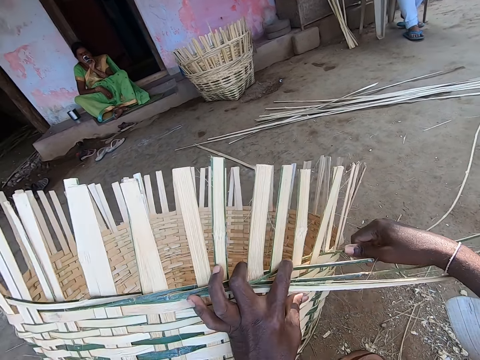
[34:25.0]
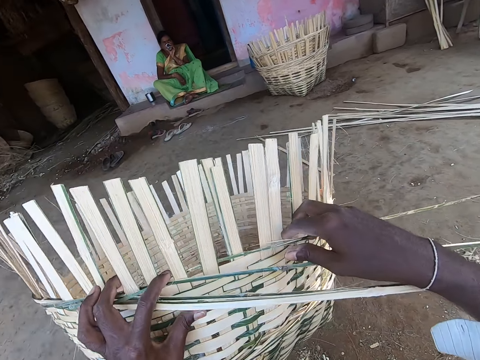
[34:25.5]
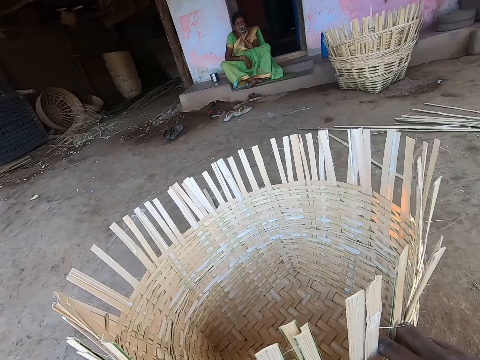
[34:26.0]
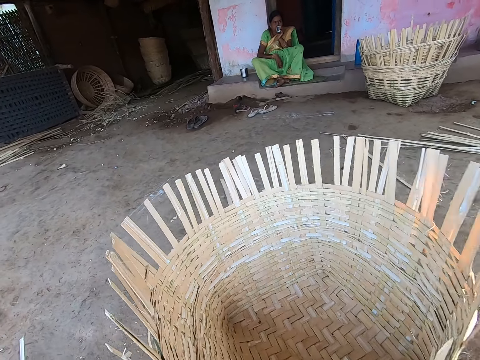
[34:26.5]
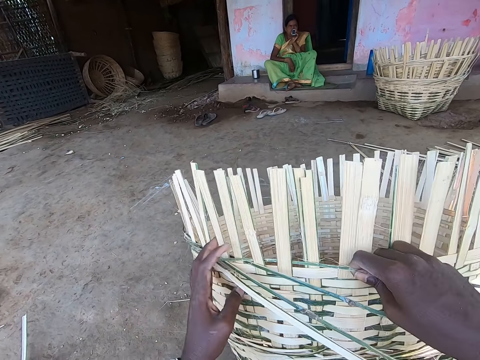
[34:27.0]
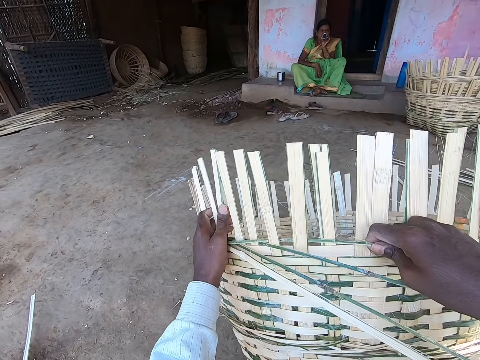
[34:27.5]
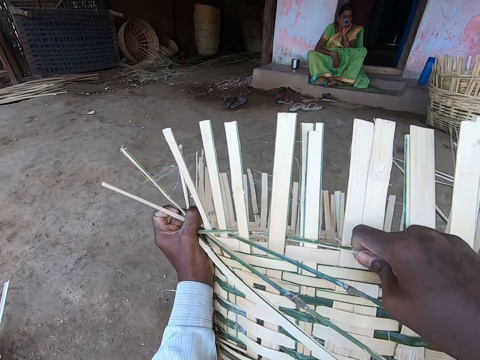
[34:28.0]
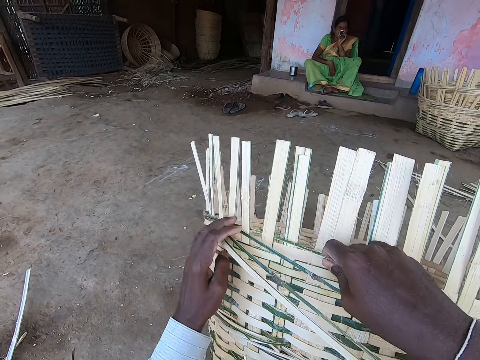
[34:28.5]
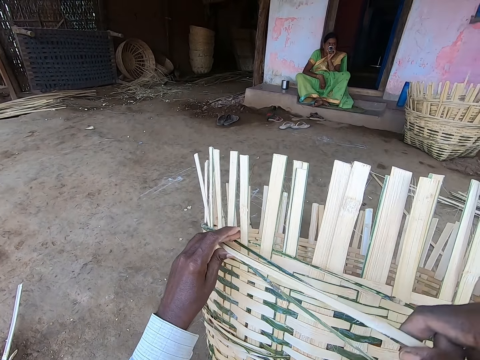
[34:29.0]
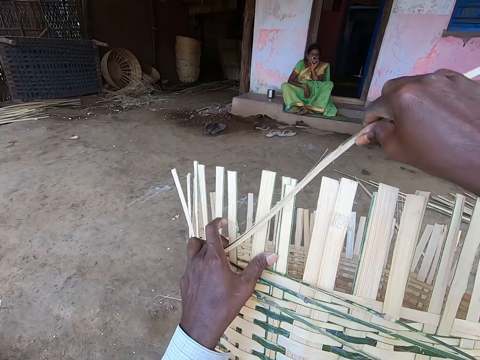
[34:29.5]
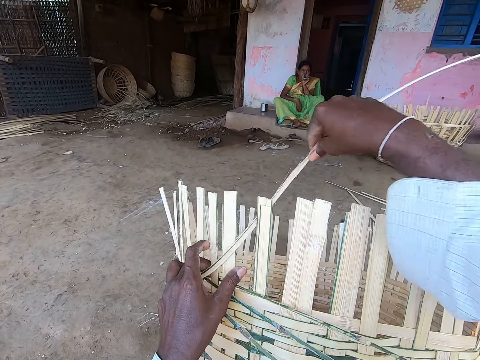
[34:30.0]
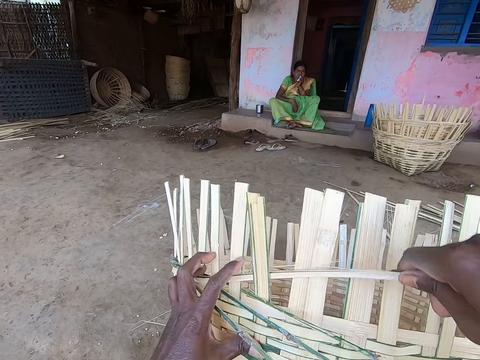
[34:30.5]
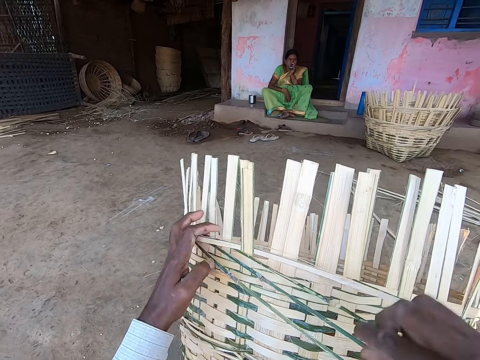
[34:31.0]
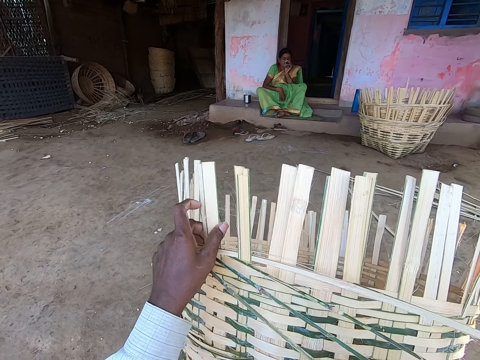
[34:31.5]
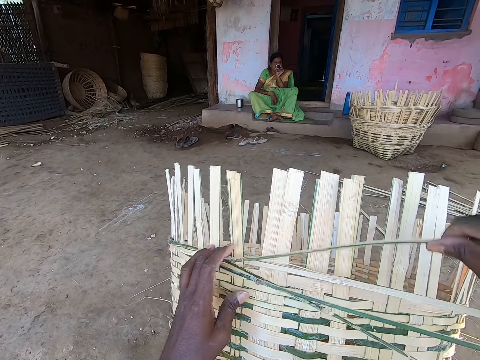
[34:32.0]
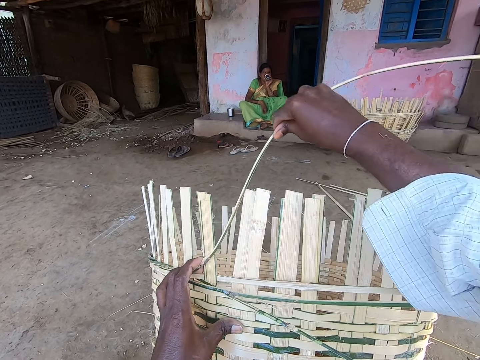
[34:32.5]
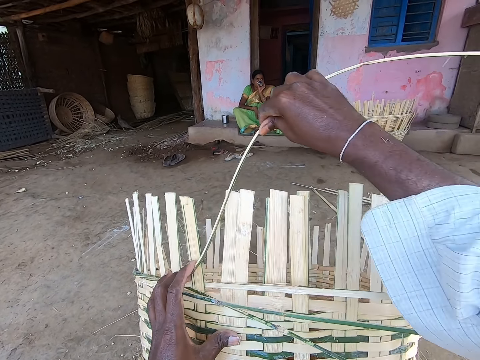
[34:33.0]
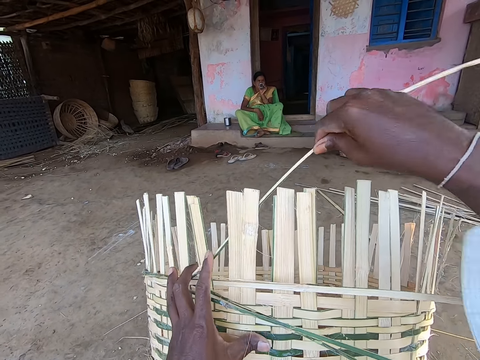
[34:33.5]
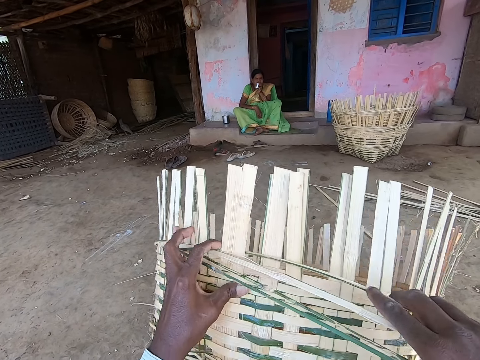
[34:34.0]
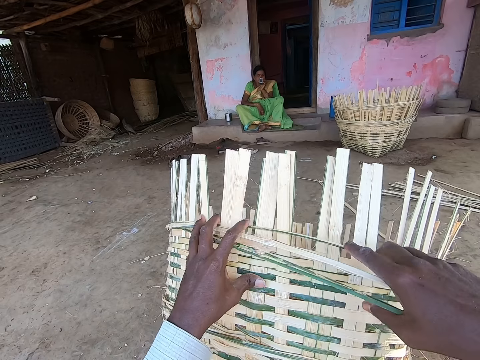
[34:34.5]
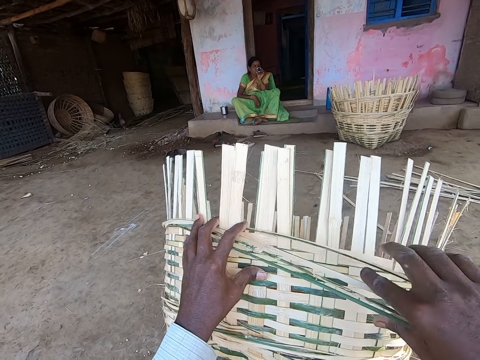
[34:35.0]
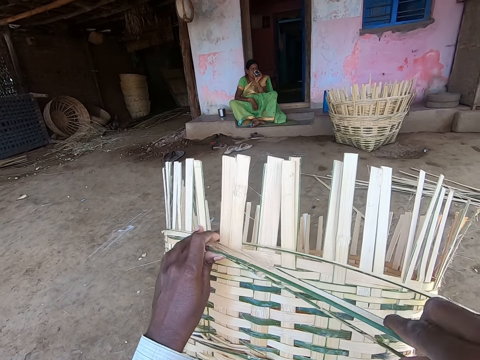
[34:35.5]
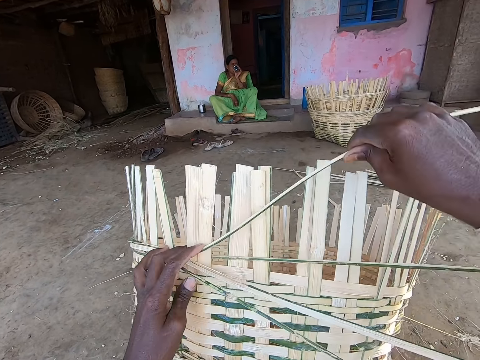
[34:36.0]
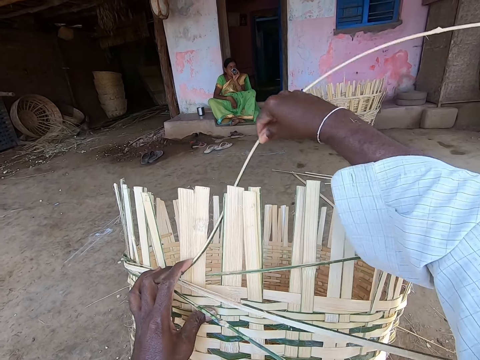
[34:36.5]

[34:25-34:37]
The camera wearer adjusts the basket on his lap with both hands. He bends the warp fibers of the basket with his left hand. He weaves the basket with the fibers with both hands.

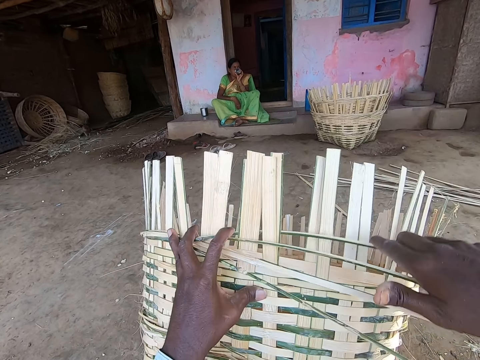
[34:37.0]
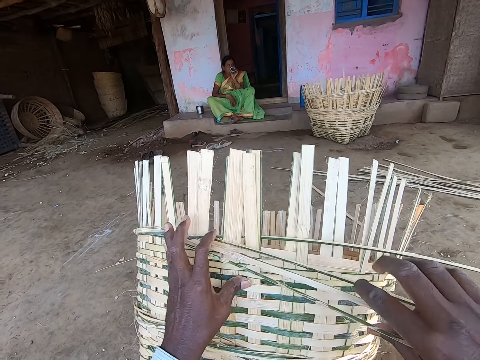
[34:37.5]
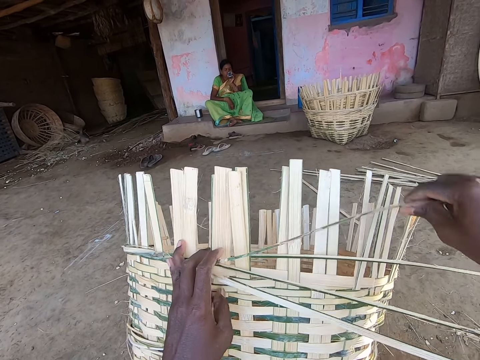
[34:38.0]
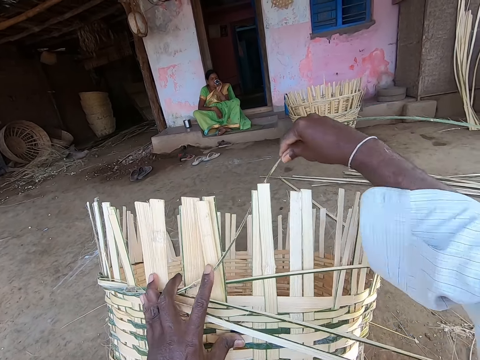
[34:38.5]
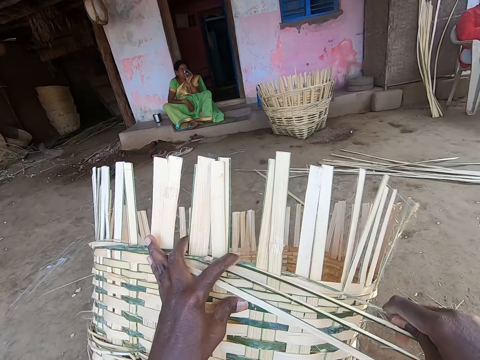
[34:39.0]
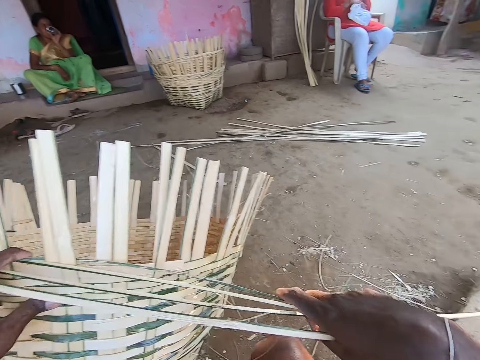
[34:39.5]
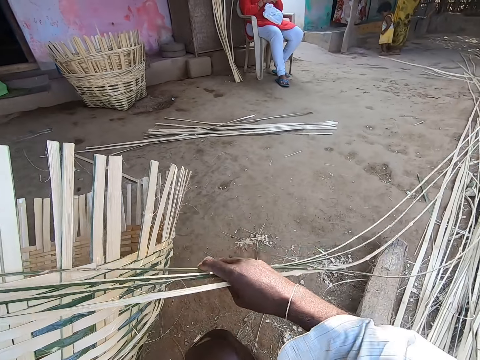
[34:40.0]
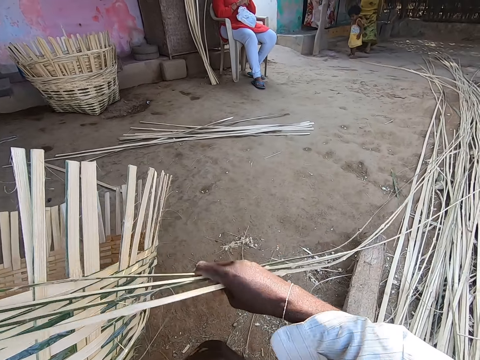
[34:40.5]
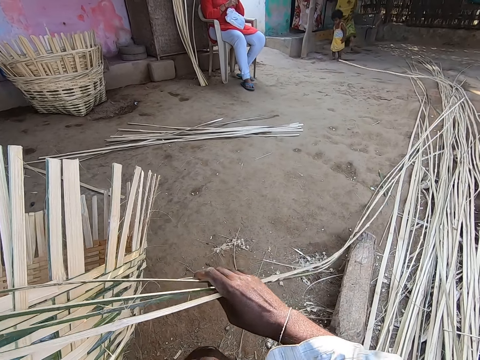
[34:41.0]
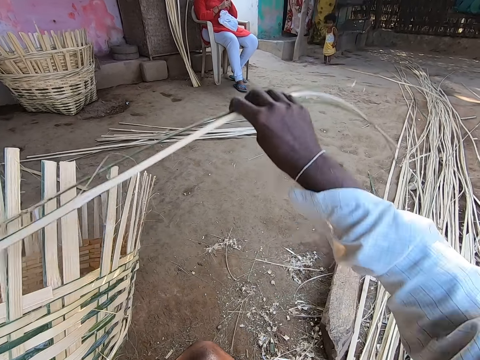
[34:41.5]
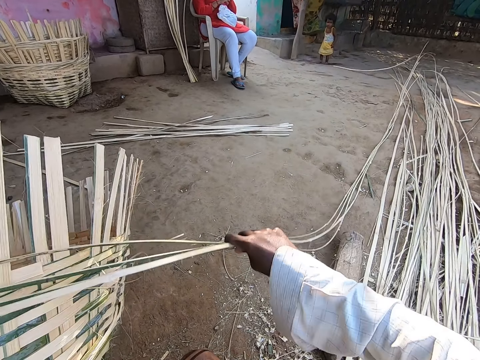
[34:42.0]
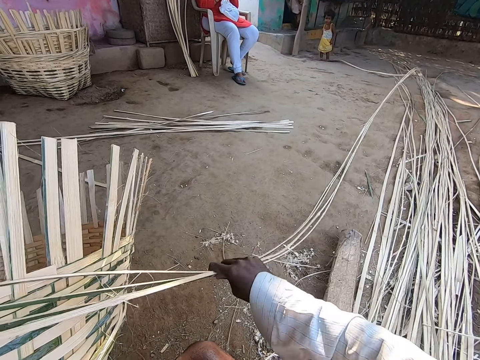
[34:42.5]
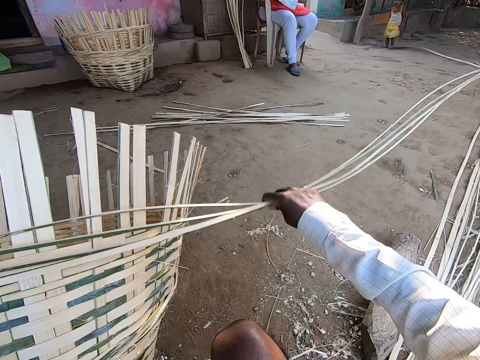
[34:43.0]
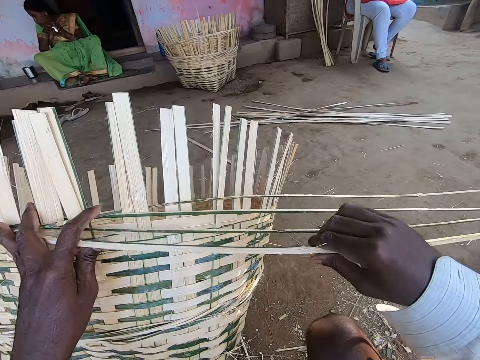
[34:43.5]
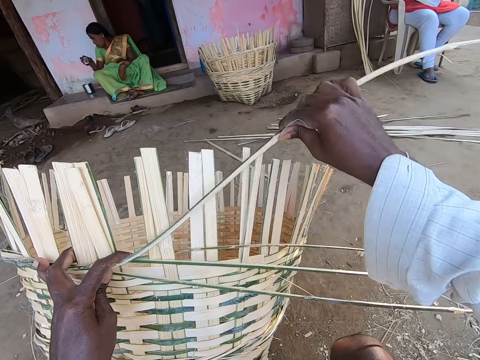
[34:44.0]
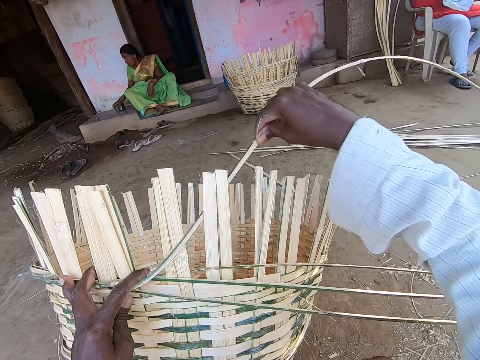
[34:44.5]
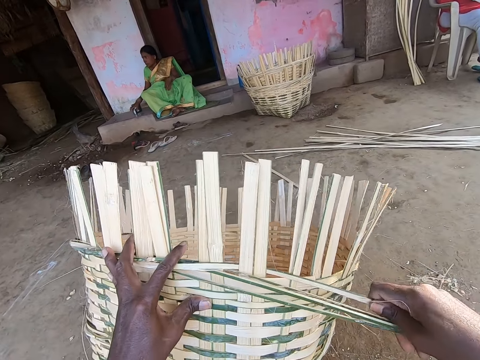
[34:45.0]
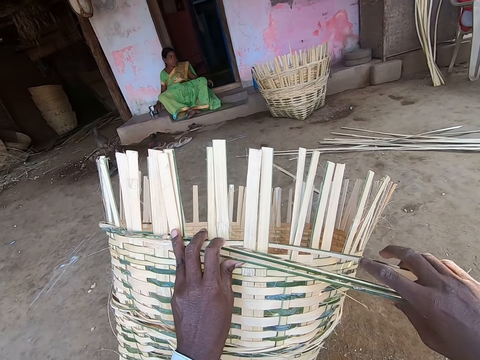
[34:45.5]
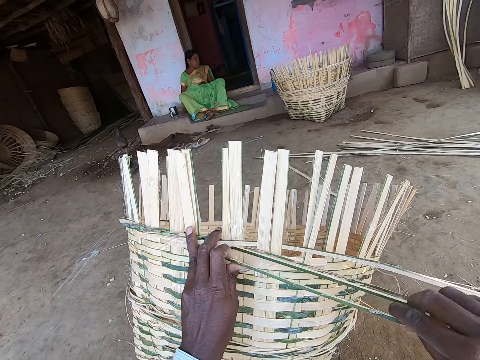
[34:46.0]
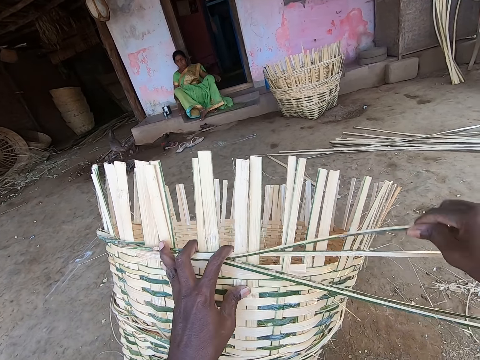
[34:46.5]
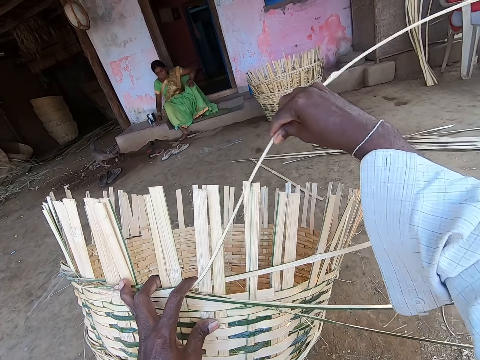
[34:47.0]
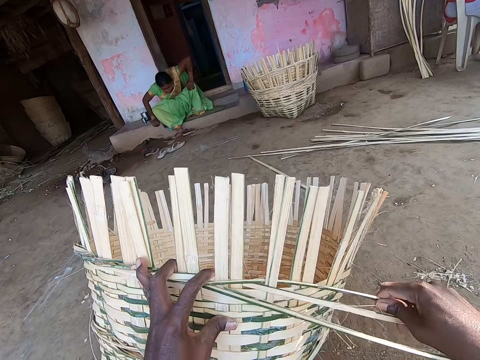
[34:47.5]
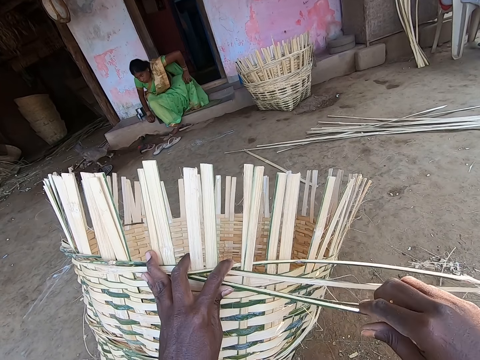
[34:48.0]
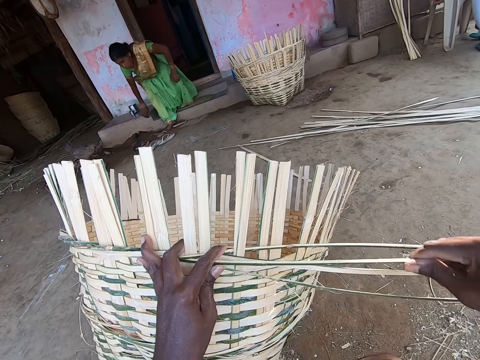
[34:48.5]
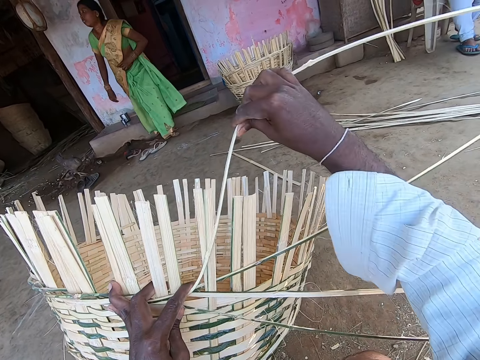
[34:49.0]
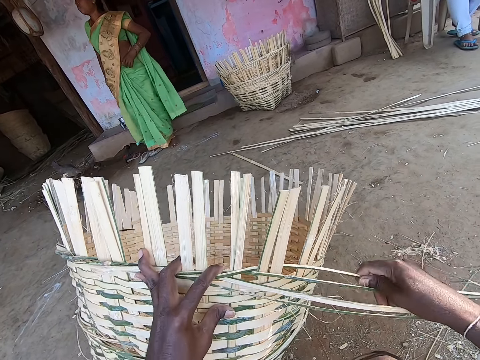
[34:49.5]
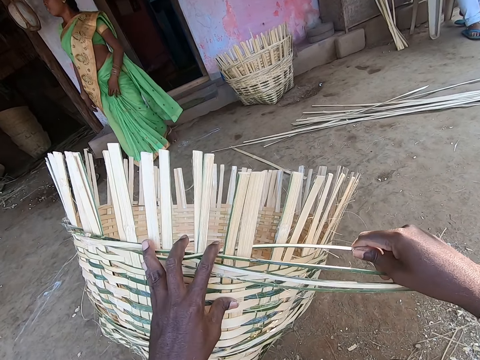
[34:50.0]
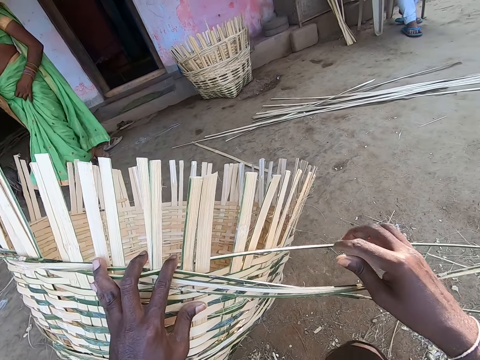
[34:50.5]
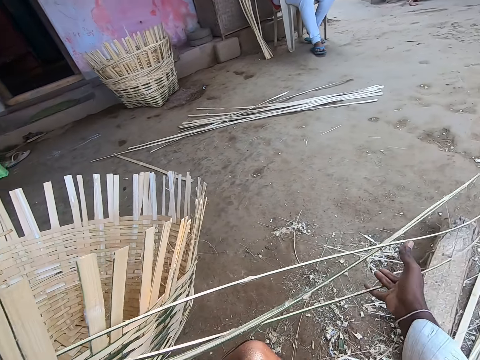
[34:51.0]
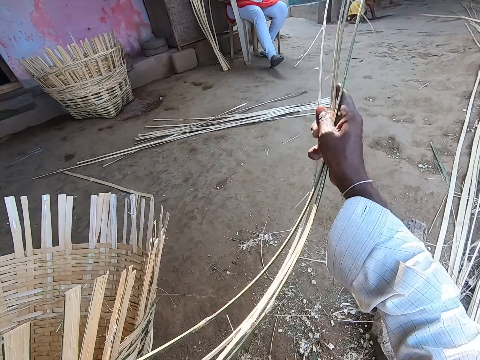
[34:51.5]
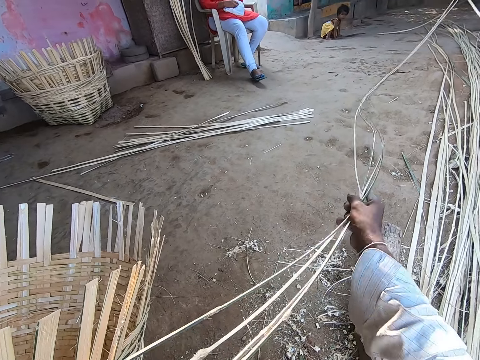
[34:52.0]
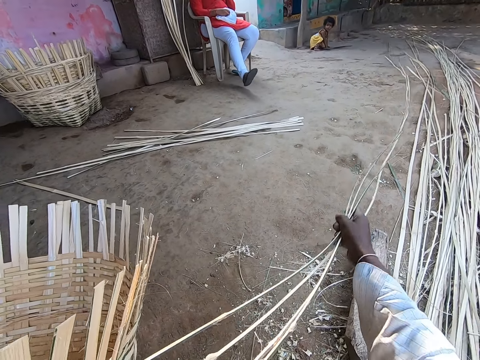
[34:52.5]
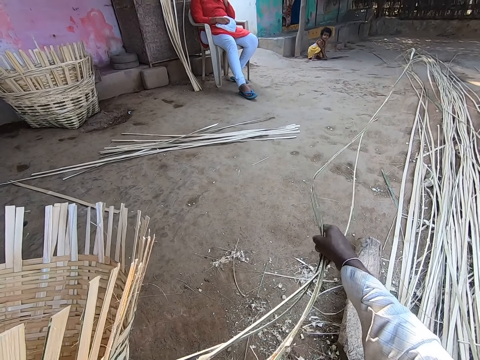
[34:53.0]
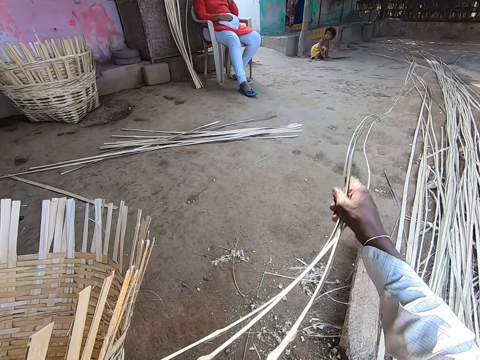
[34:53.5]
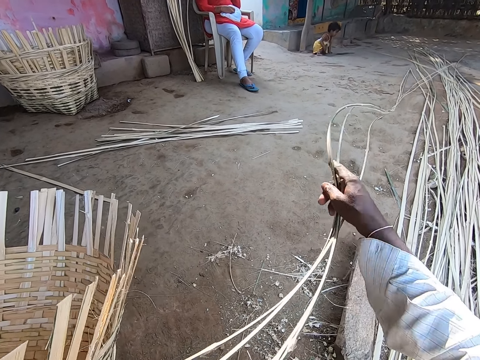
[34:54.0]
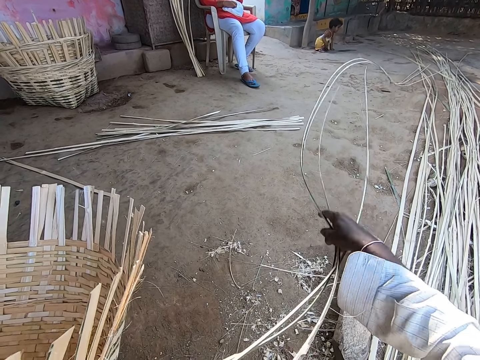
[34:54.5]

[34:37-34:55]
The camera wearer shakes the fibers from the basket with his right hand. The woman walks into a house. Another woman puts a cup on the floor of the porch with her right hand. The camera wearer weaves the basket with the fibers with both hands. He weaves the basket again. A third woman stands. The second woman walks away from the porch. The third woman walks. The camera wearer shakes the fibers from the basket with his right hand. He moves sisal.
